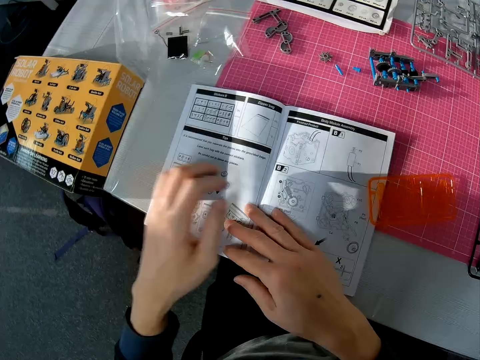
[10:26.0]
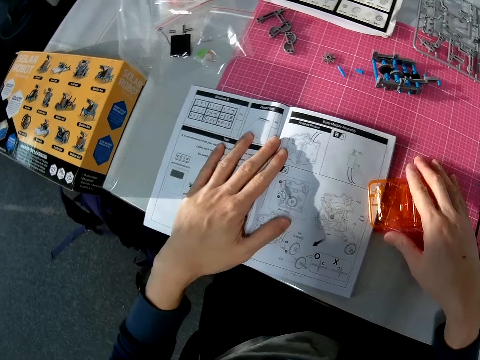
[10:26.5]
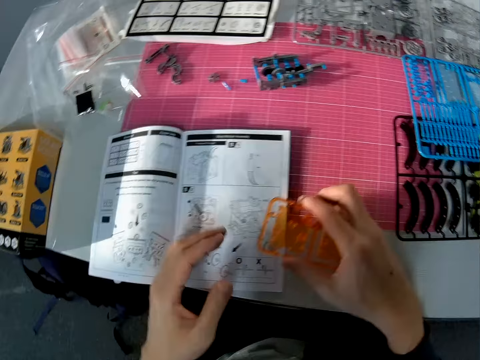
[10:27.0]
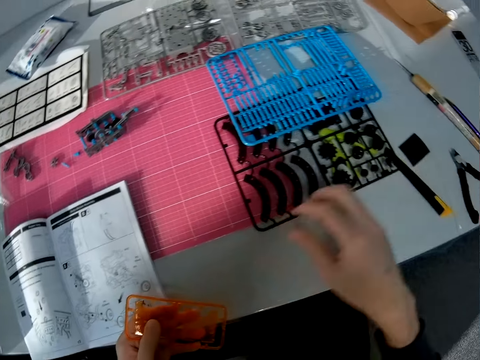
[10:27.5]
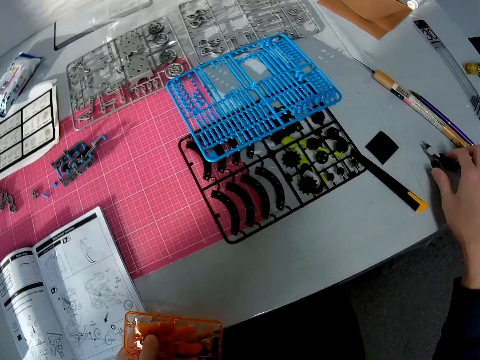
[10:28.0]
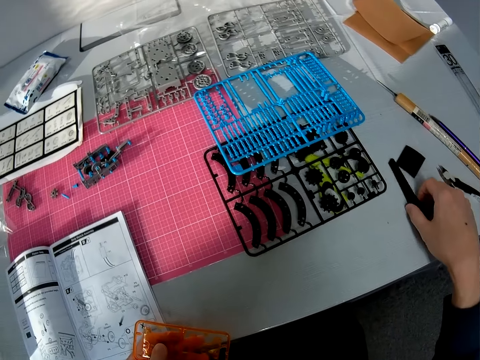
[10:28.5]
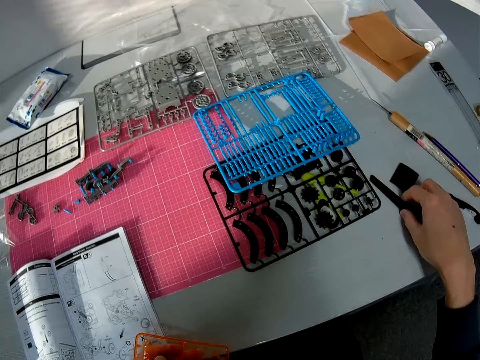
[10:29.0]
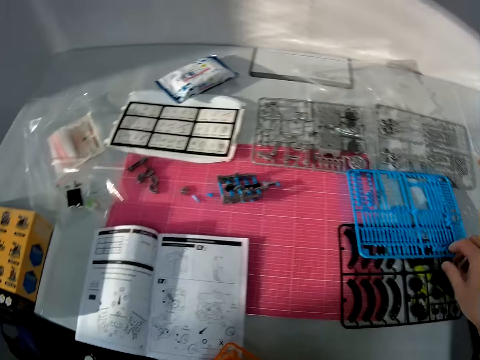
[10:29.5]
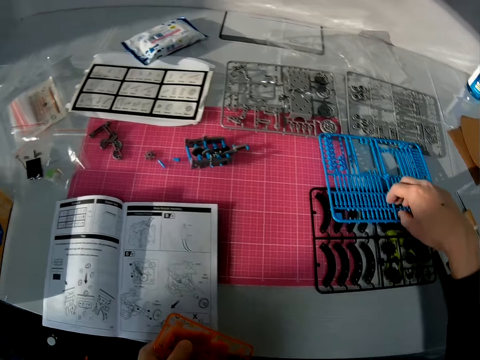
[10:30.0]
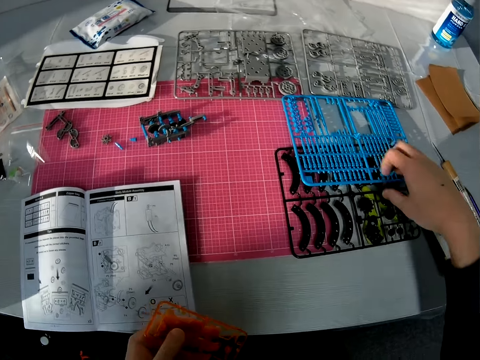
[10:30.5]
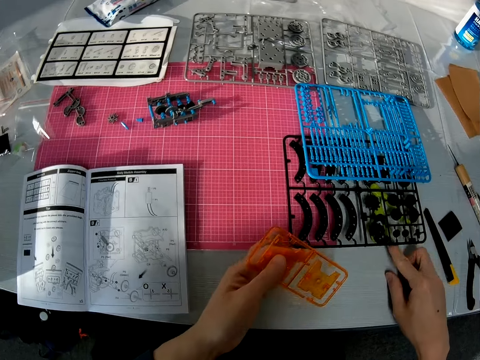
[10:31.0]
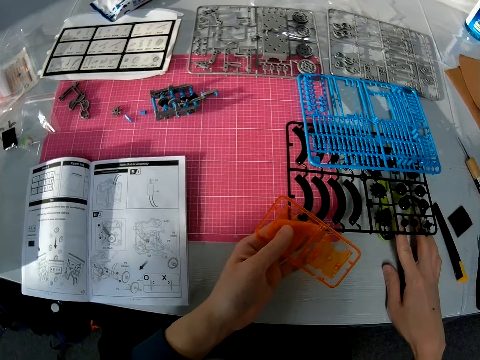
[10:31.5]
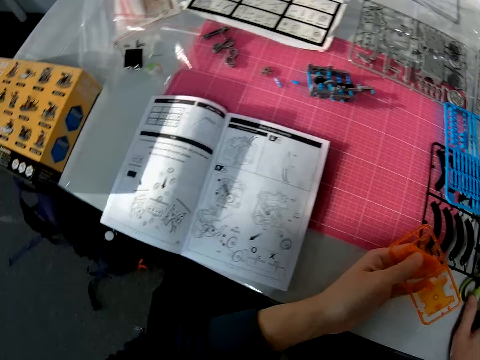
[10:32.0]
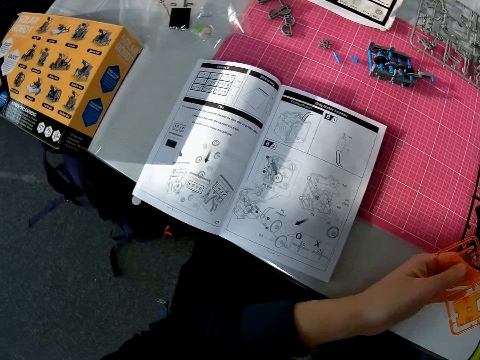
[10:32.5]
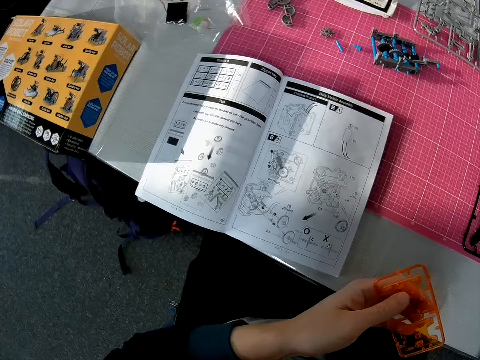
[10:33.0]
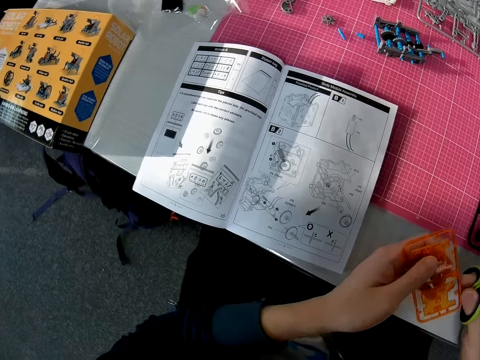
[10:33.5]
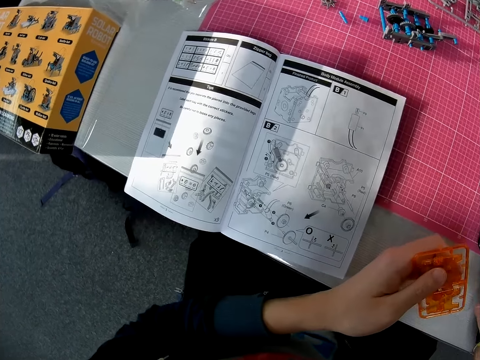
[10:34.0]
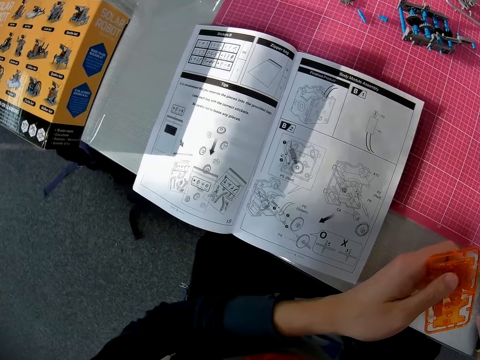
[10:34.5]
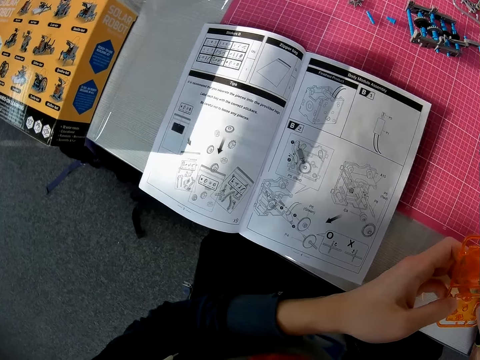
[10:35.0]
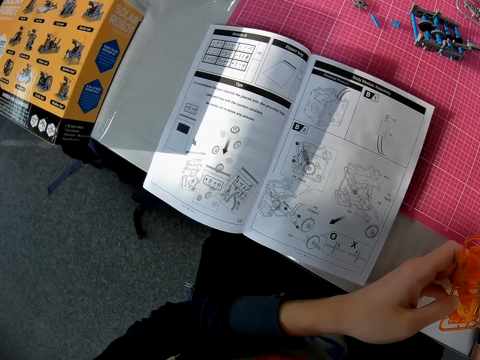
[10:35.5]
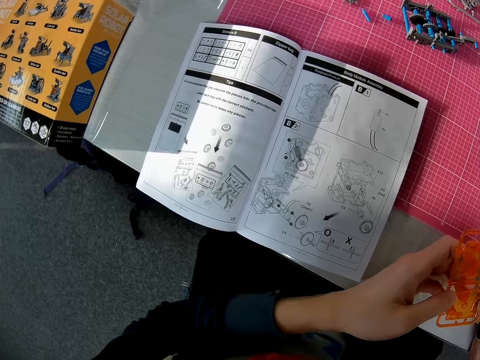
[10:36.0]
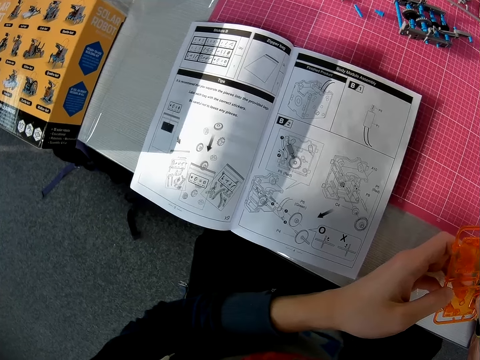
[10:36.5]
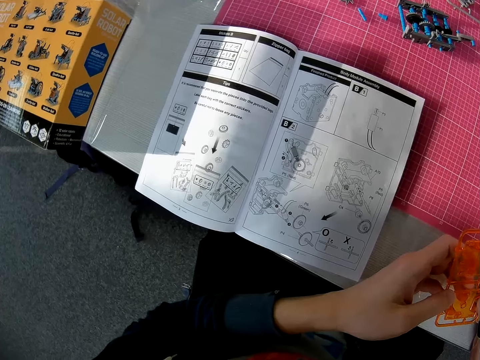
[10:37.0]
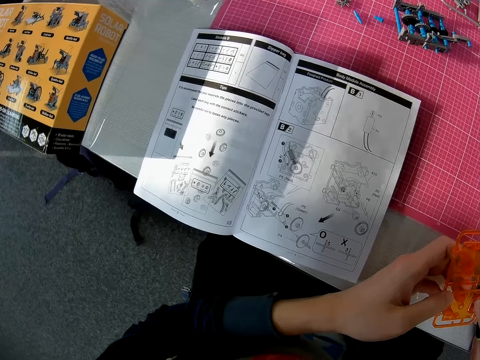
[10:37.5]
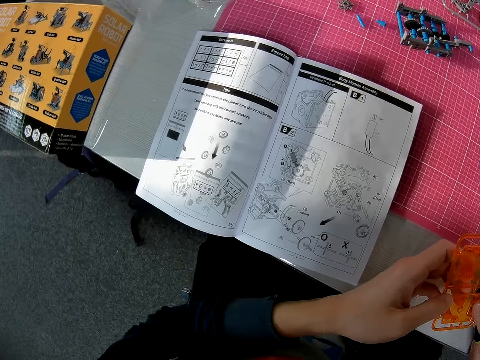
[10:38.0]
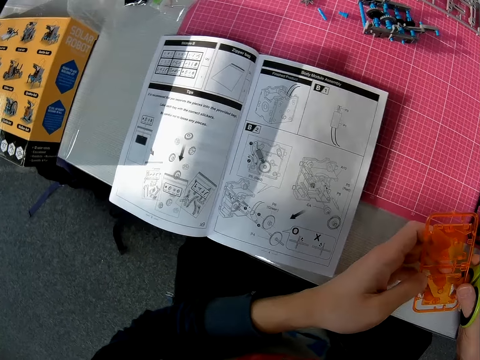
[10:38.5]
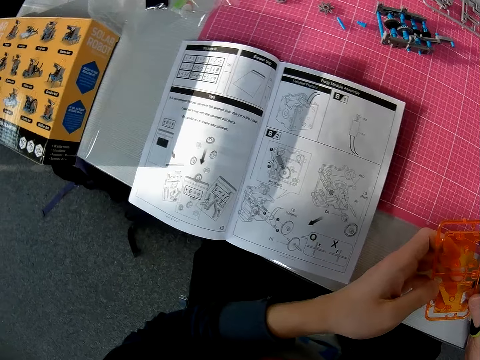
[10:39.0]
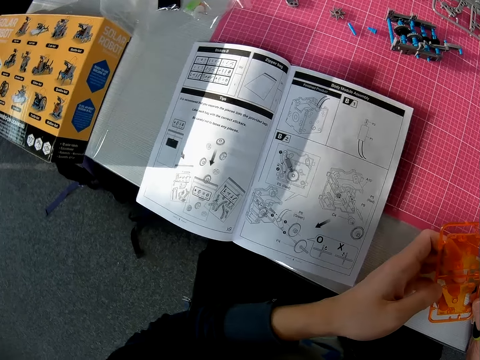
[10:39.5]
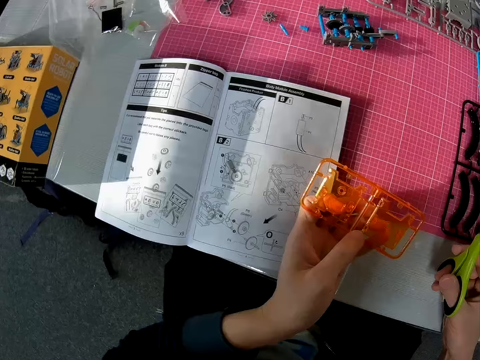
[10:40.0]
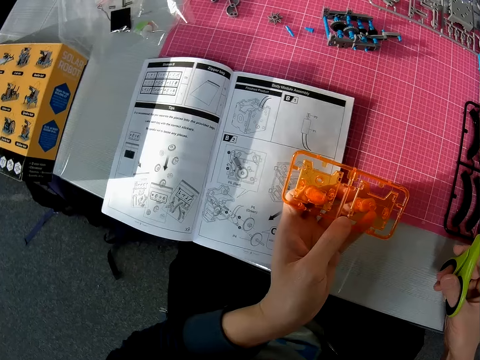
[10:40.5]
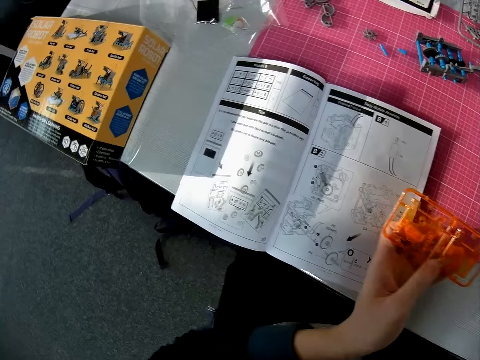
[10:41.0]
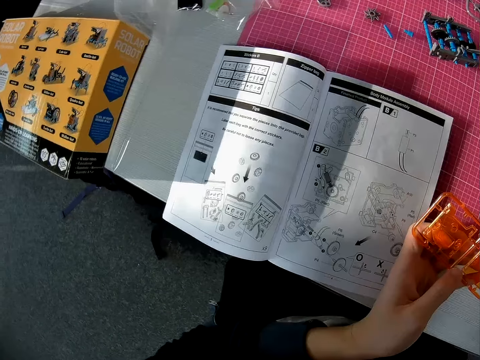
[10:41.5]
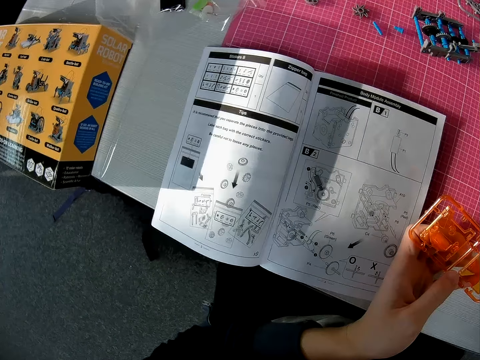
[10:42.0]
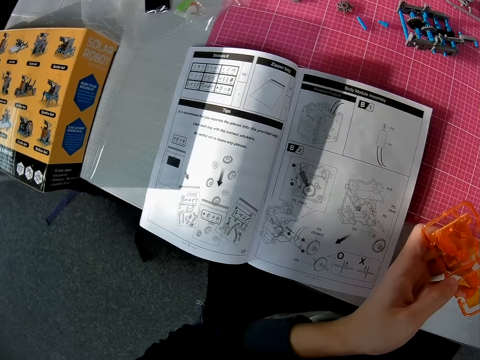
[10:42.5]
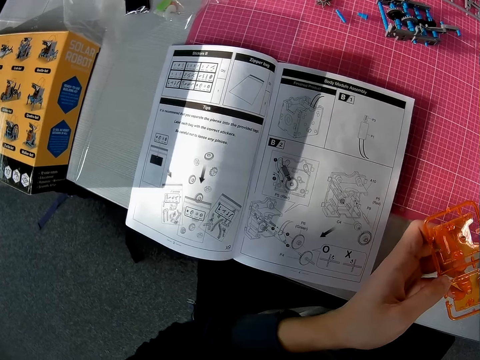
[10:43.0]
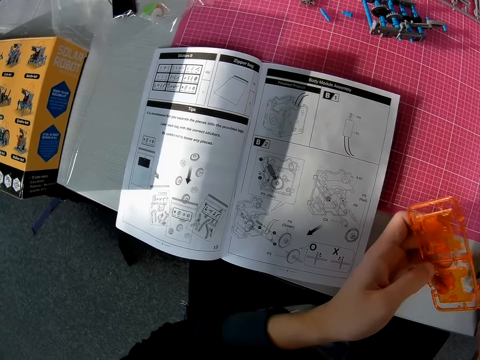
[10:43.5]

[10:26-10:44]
The camera wearer holds a solar robot manual book with a hand. He picks the orange object or plastic model from the table with his right hand and passes it to his left hand. He touches different objects on the table with his right hand. He moves a folding knife on the table. He moves the plastic model on the table. He raises another object on the table with his left hand. He picks up a pair of scissors from under the object with his right hand. He holds the plastic model with a hand. He looks at the plastic model in a hand. He looks around the table.

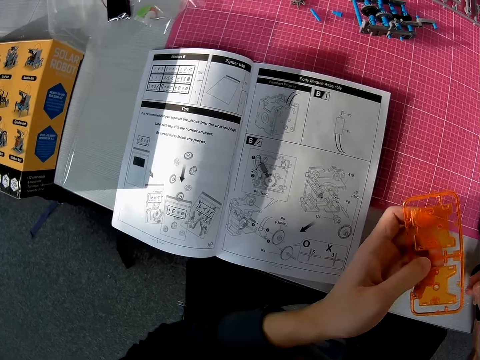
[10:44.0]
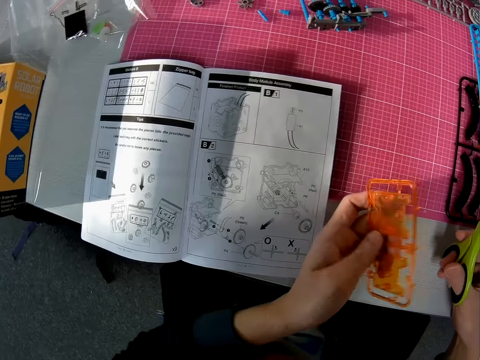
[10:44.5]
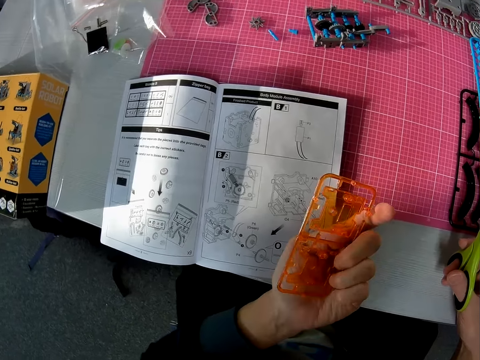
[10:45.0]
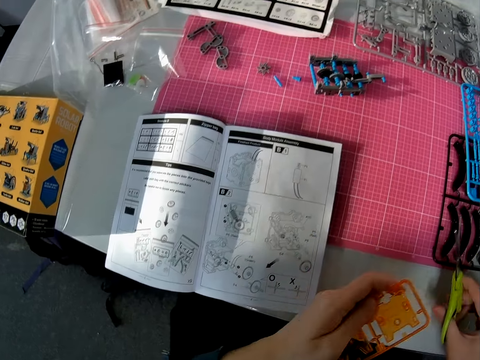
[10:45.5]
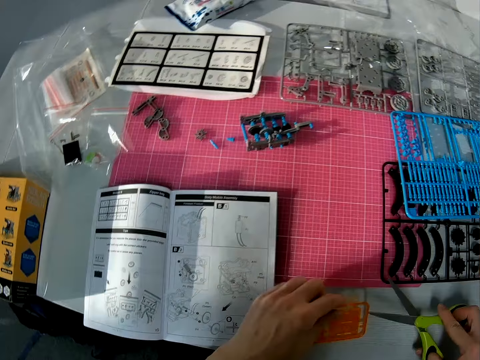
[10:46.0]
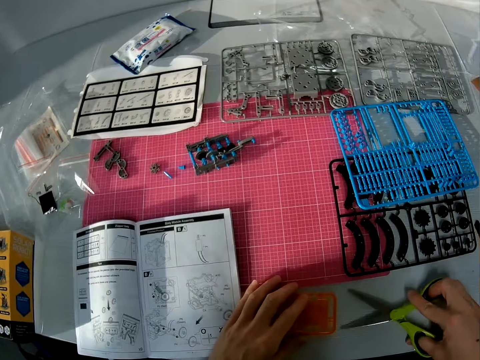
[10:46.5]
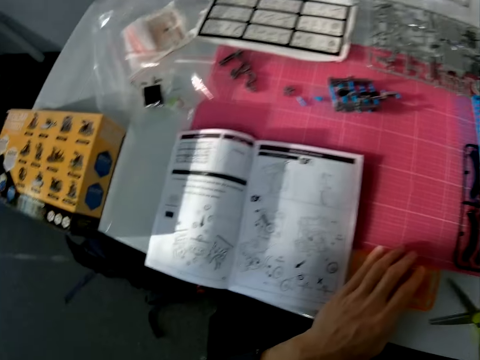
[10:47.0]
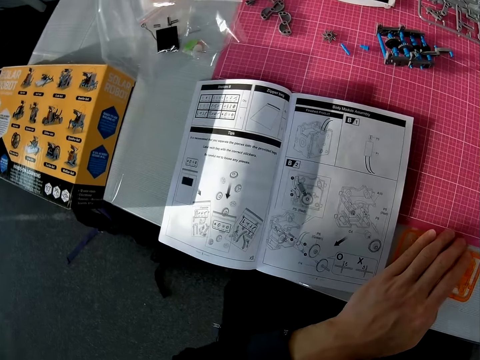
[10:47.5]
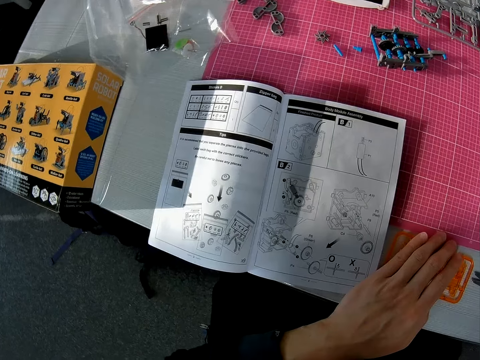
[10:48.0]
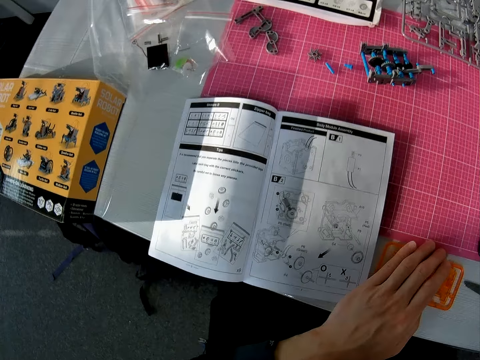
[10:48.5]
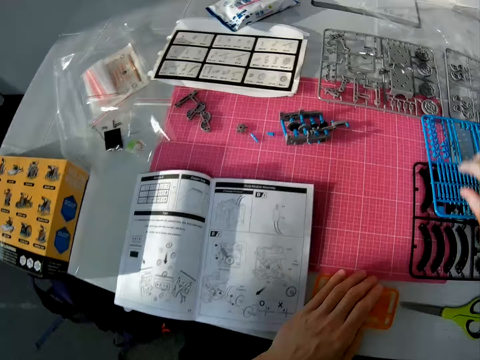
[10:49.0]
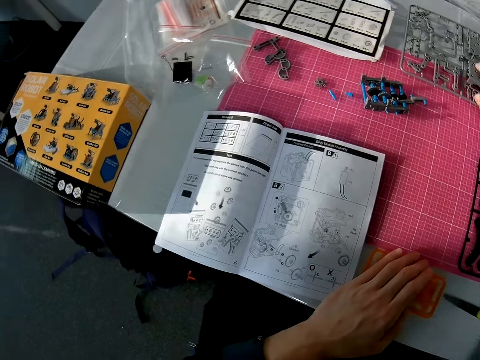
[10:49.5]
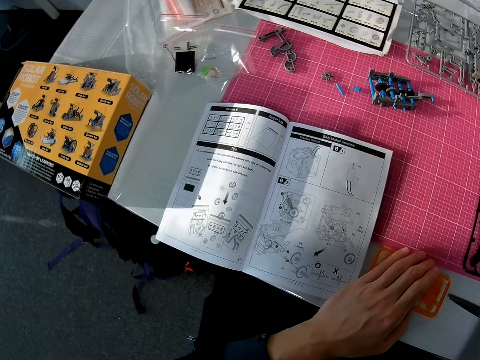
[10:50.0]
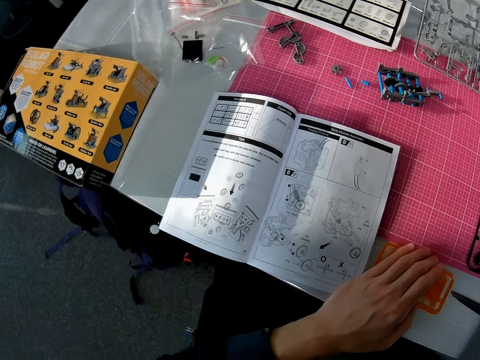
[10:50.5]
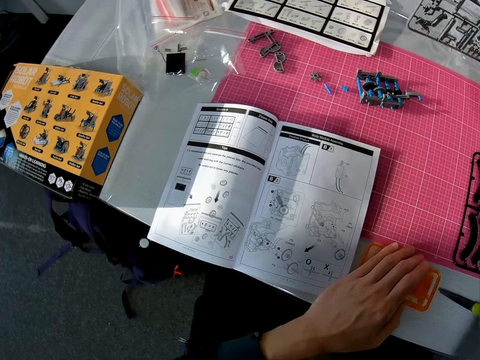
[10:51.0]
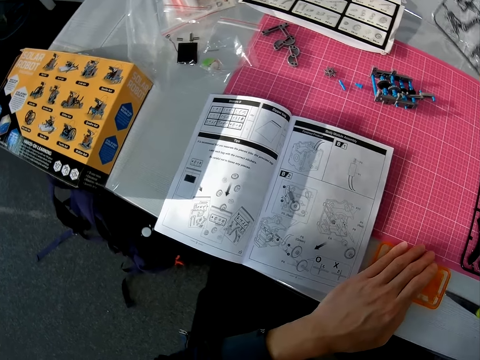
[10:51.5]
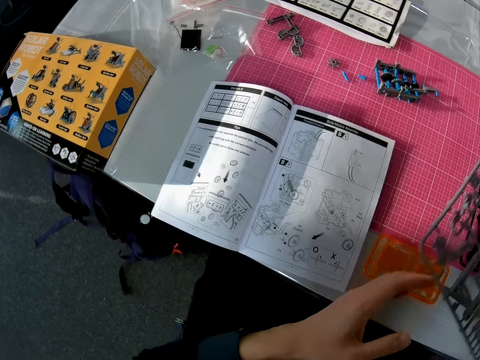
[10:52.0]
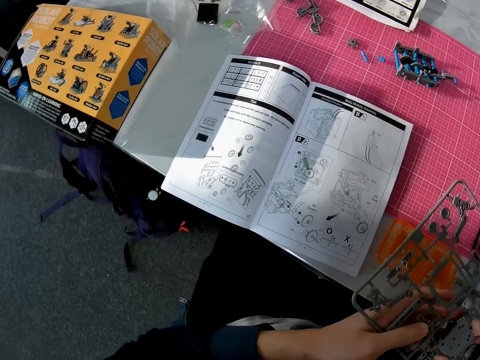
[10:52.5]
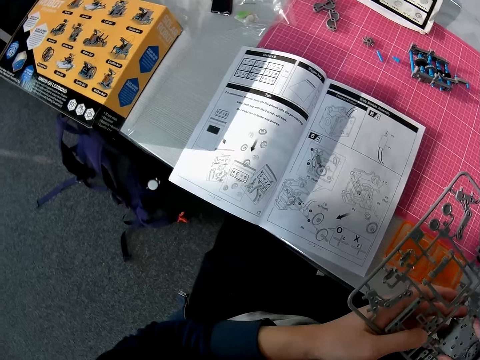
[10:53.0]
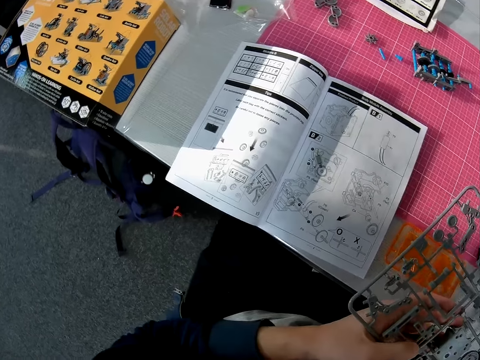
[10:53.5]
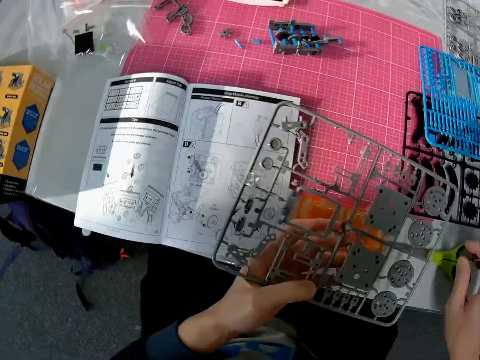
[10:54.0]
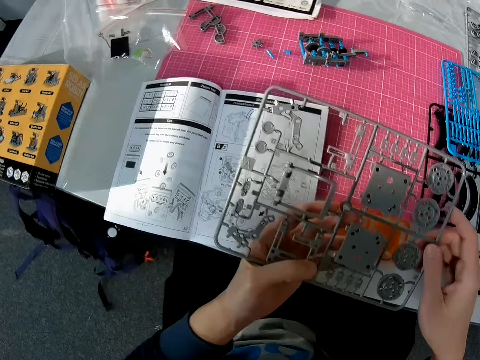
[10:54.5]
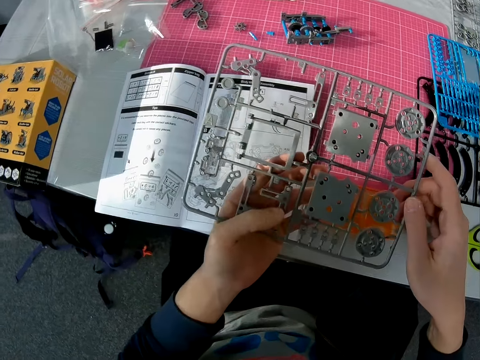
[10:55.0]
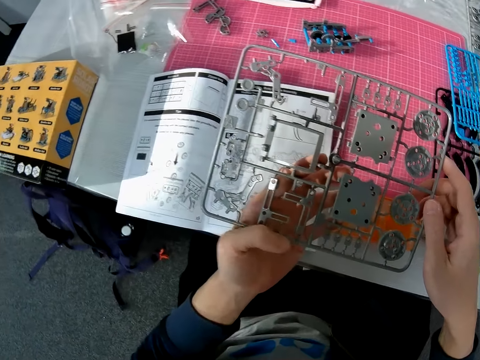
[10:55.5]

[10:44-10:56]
The camera wearer flips the plastic model in a hand. He puts down the plastic model and the scissors on the table. He picks up another object or plastic model from the table with his right hand. He drops the orange object on the table. He holds the object in his right hand with both hands.
